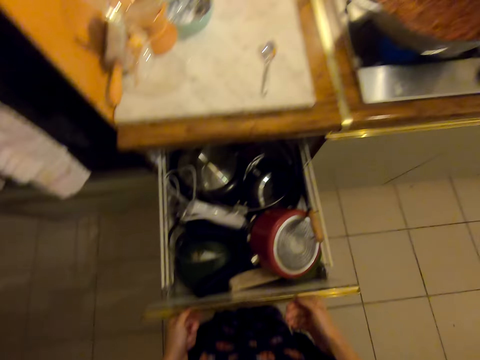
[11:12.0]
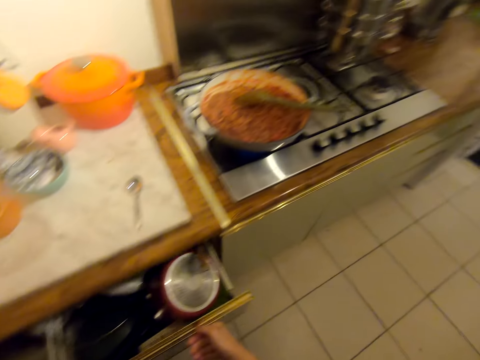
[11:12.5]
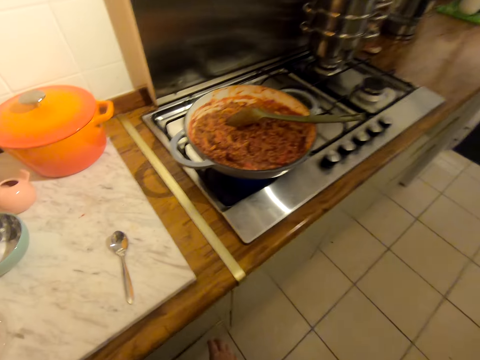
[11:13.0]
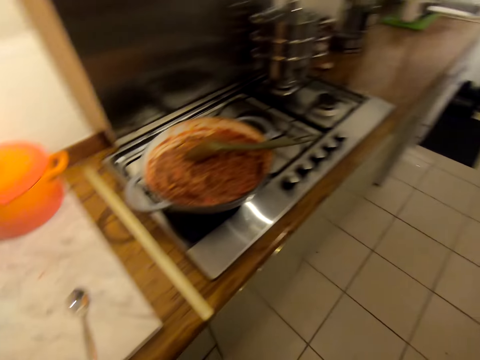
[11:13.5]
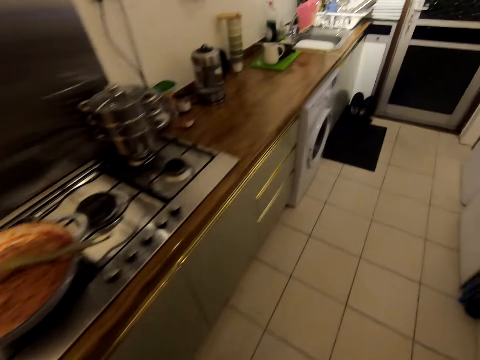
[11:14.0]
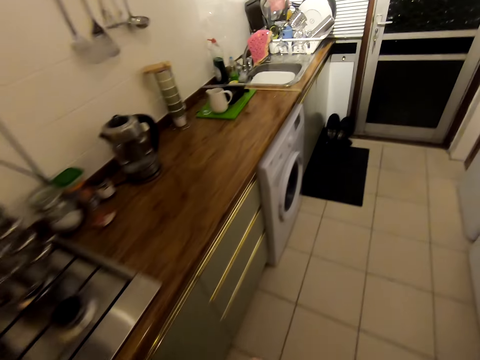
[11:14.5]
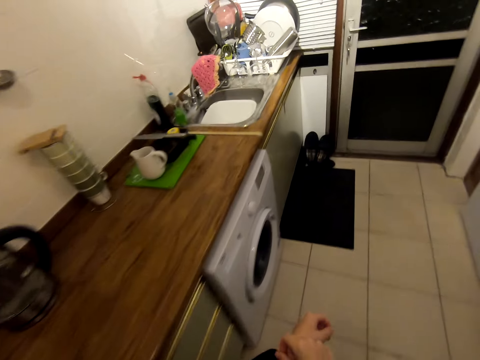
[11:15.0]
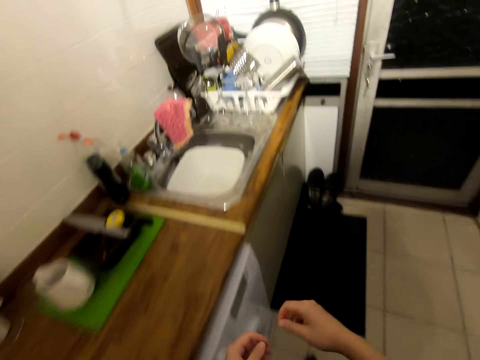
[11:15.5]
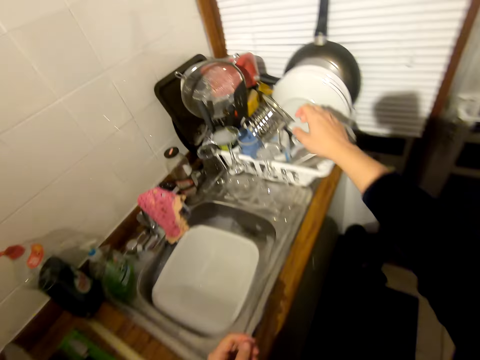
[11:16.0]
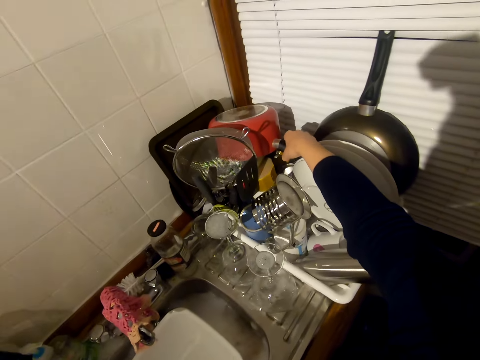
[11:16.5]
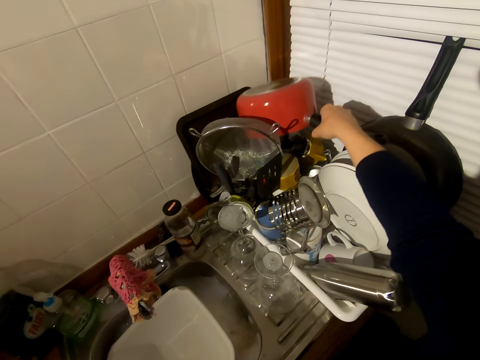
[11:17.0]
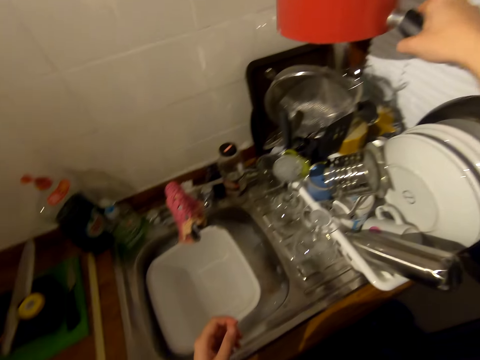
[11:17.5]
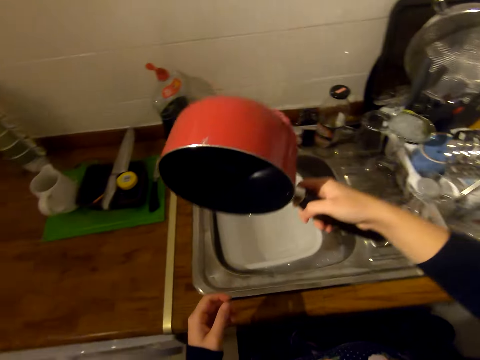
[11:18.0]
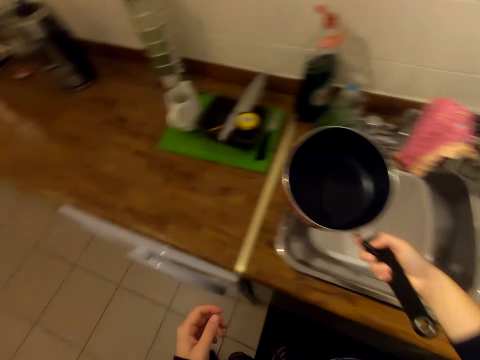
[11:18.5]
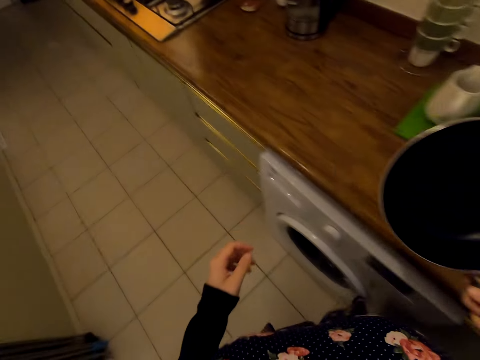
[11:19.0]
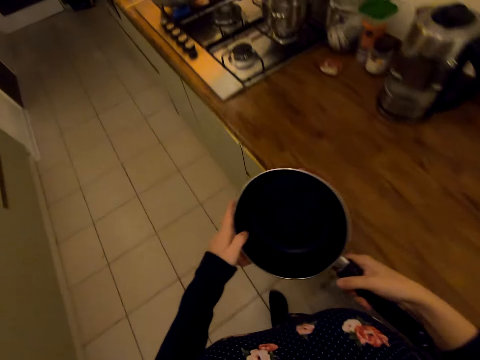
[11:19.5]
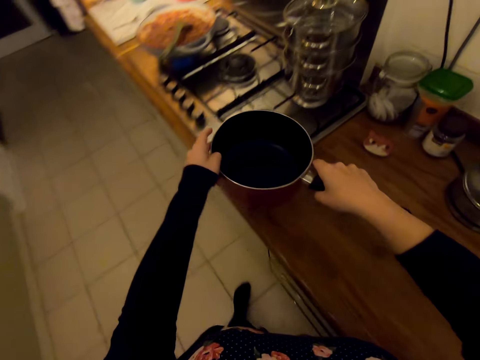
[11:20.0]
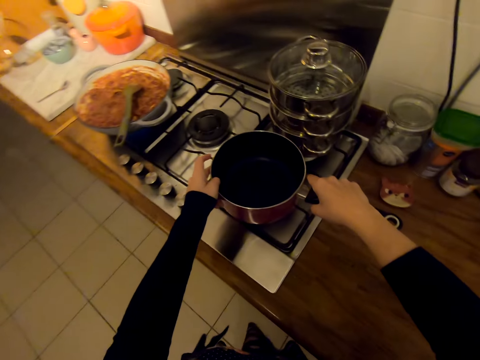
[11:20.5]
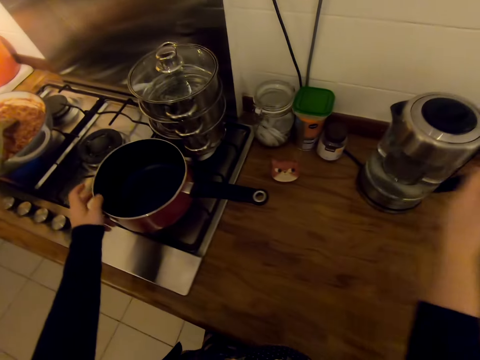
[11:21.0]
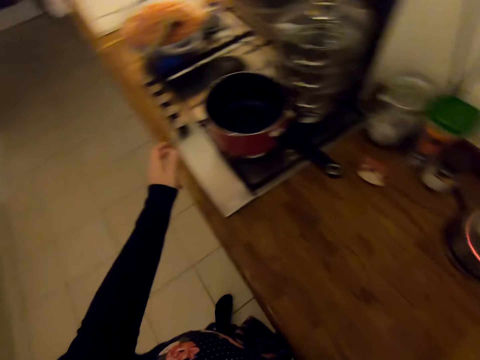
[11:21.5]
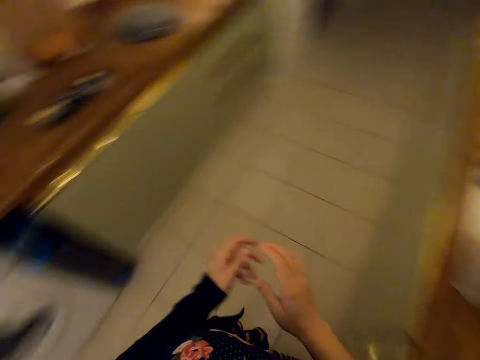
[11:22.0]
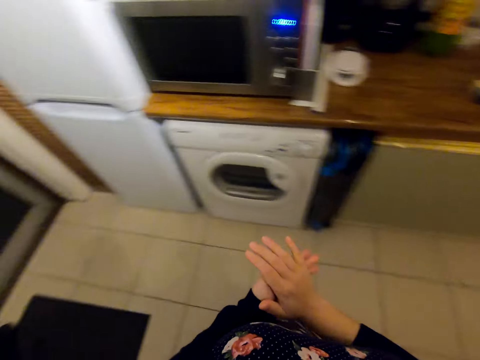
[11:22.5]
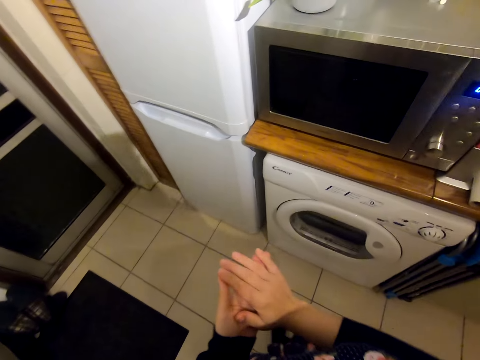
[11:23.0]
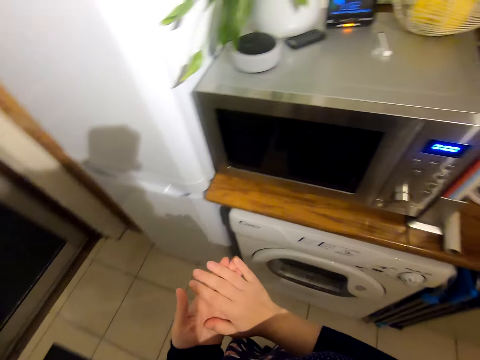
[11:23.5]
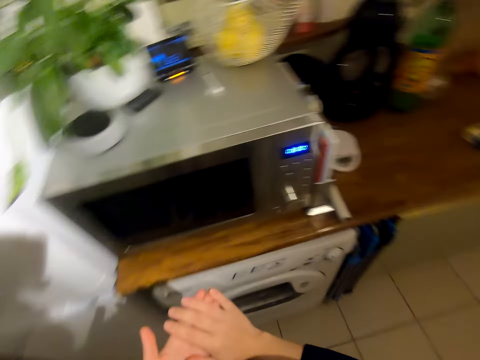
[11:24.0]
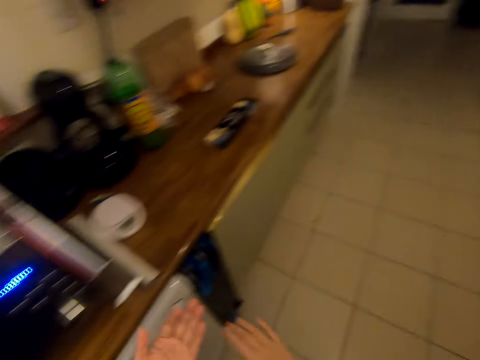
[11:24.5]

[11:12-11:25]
The camera wearer closes a drawer or kitchen cabinet with his hands. He walks on the floor. He picks up the cooking pot on the utensils rack. He walks on the floor. He puts the cooking pot on the gas stove. He switches on the electric kettle on the countertop. He stands on the floor.

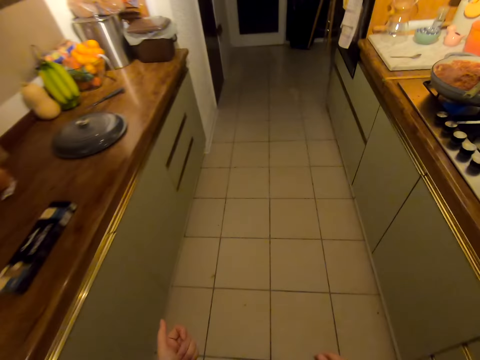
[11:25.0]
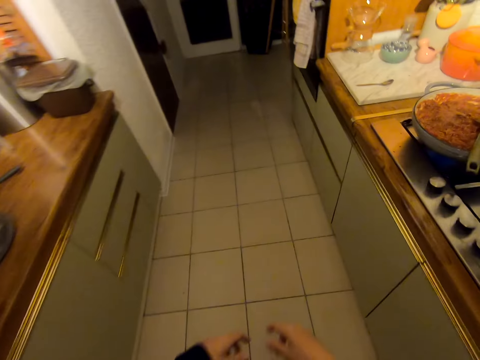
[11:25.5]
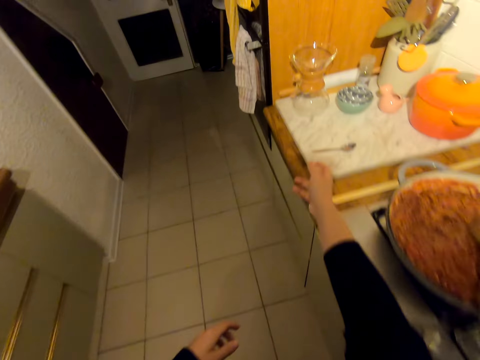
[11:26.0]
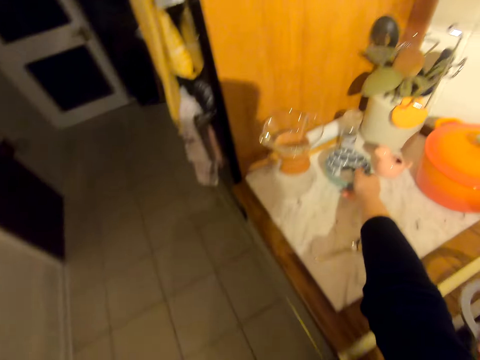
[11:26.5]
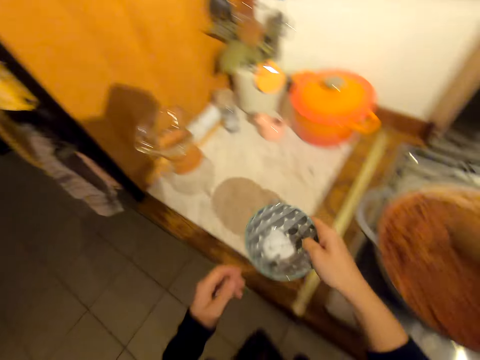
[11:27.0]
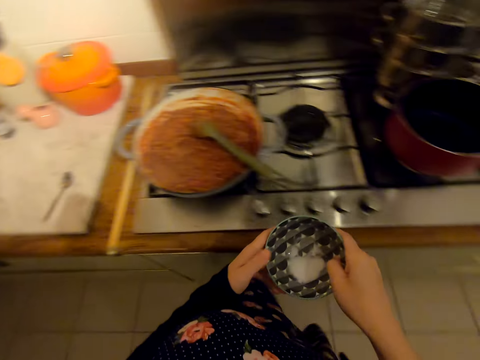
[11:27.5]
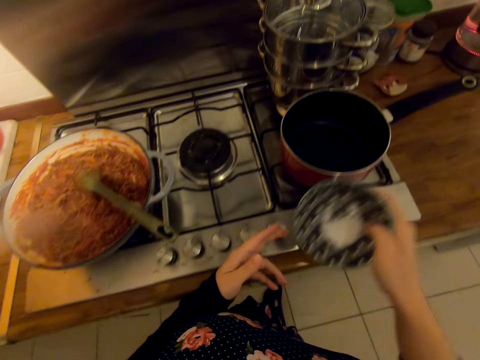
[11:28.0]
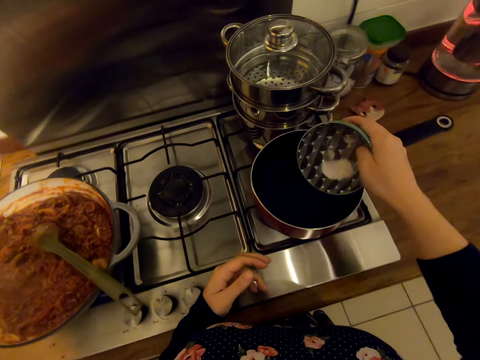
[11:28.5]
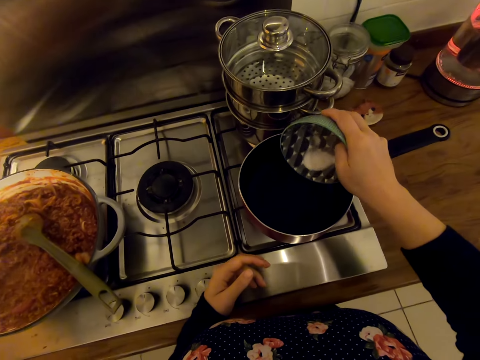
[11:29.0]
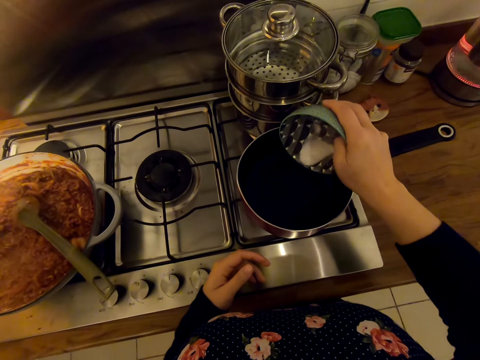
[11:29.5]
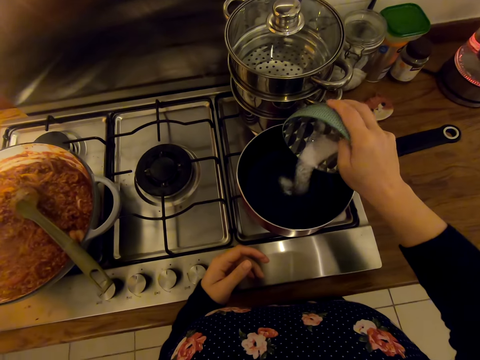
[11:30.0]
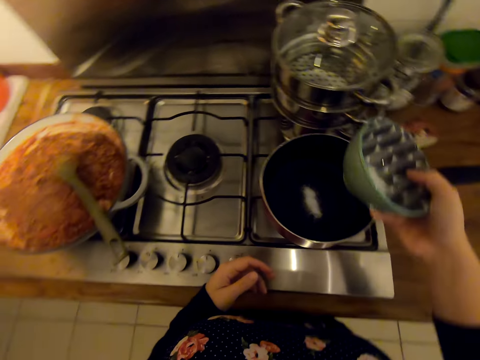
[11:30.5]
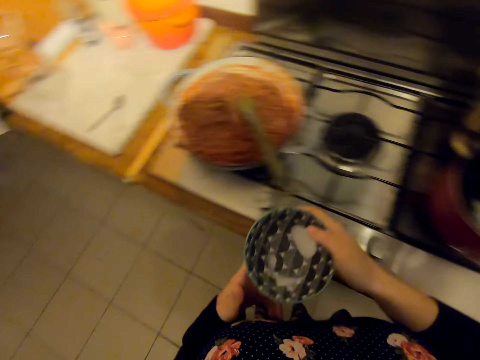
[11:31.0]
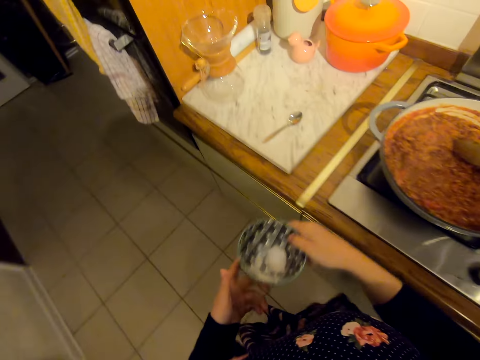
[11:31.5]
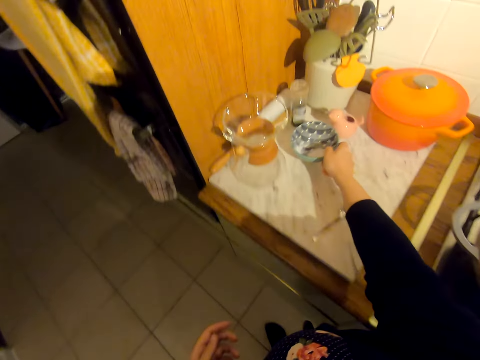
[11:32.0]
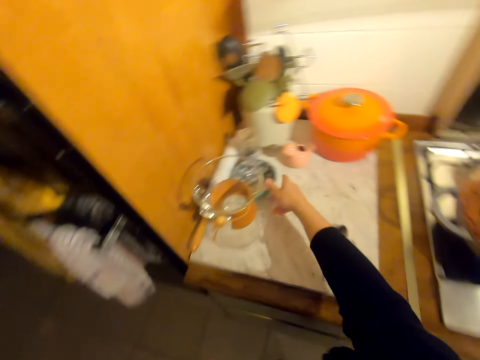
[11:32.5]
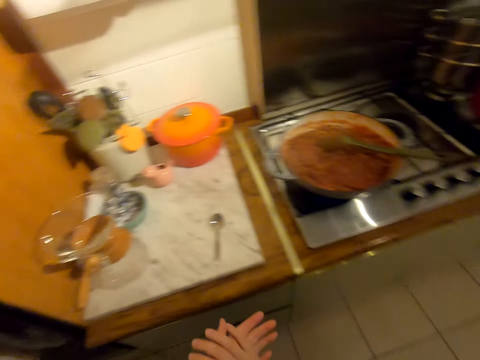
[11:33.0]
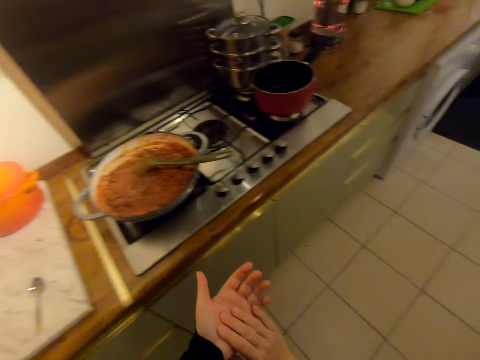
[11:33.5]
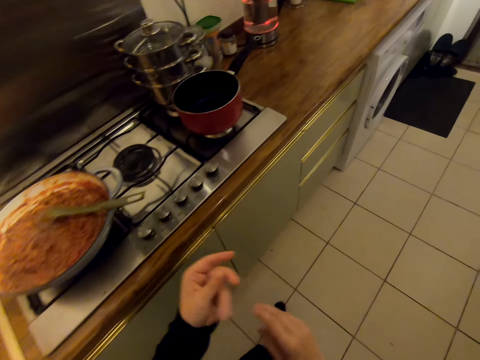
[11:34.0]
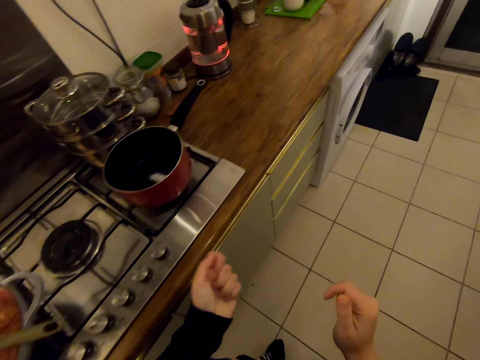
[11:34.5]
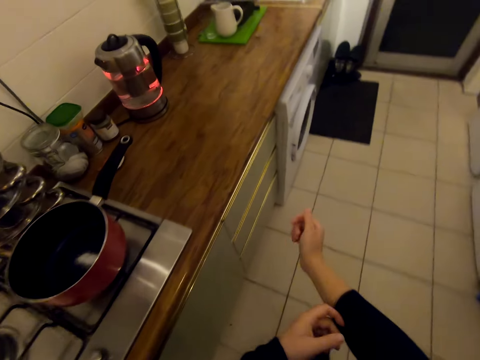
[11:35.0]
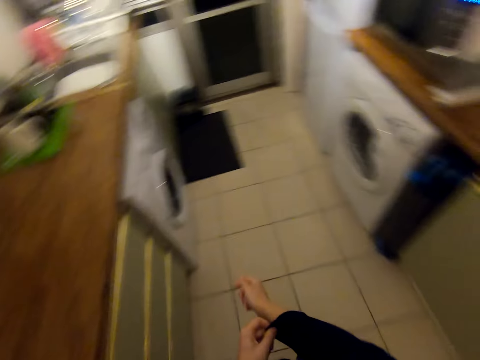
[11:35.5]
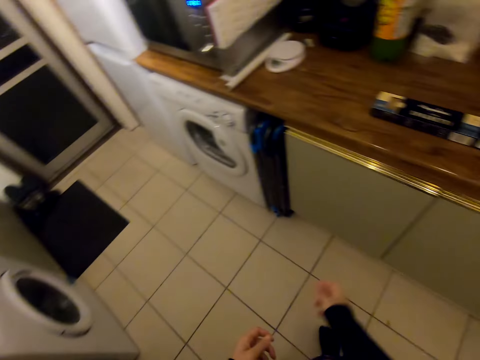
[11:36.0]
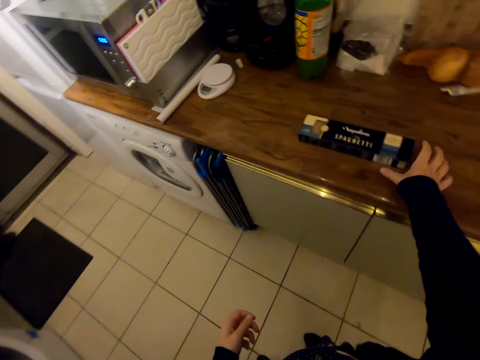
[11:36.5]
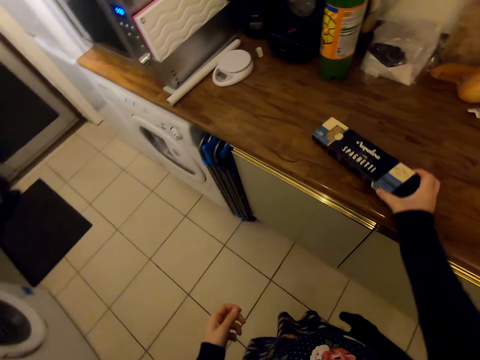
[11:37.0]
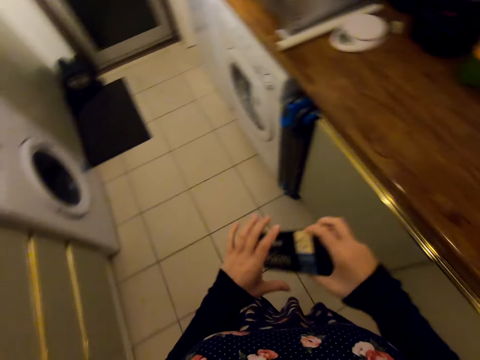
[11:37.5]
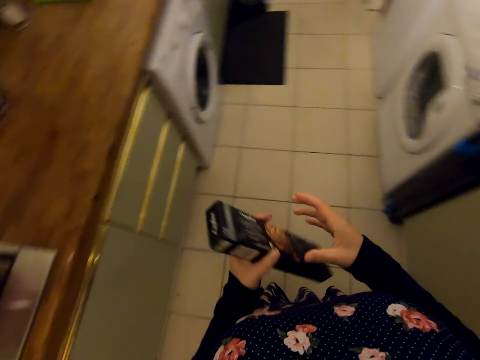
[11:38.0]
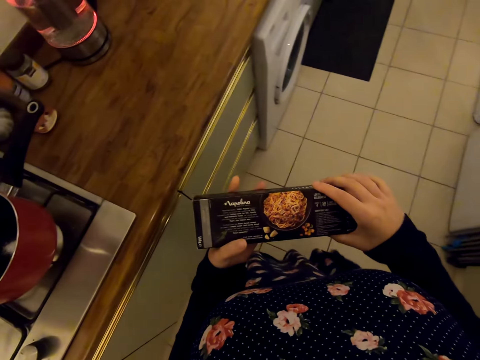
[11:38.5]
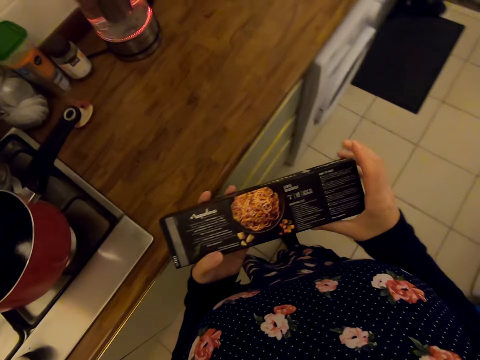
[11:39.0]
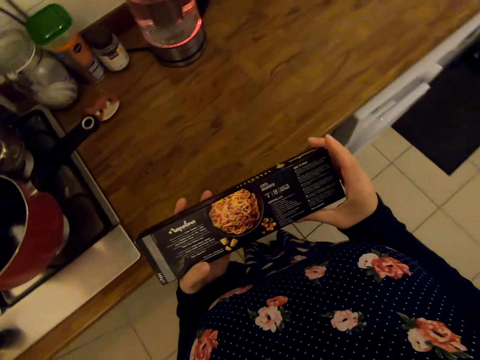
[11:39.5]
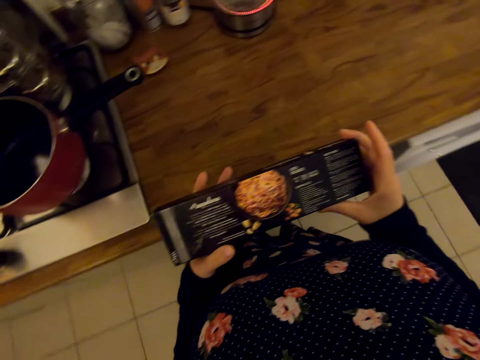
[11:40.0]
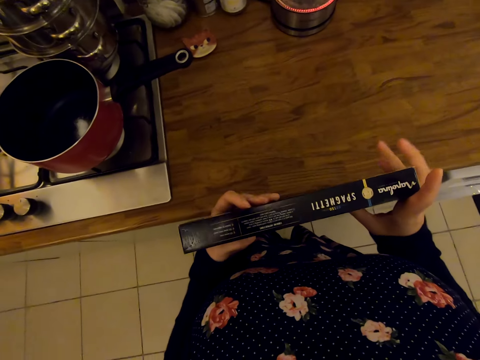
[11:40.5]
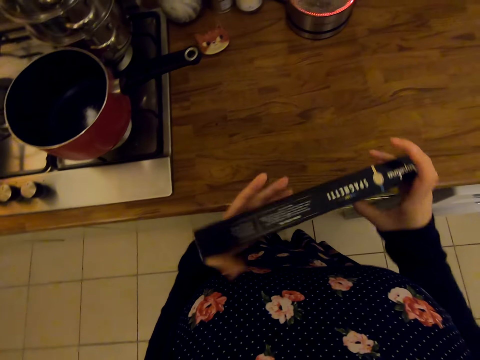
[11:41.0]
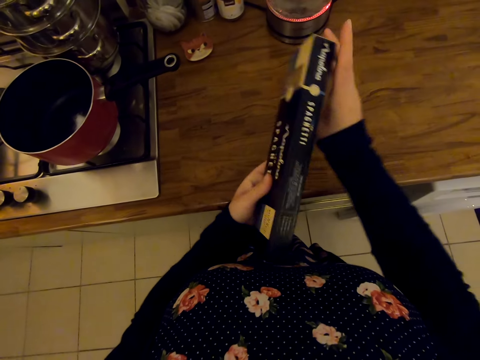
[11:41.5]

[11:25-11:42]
The camera wearer walks on the floor. They pick up a bowl on the countertop. They put salt in the cooking pot. They walk on the floor. They put the bowl on the countertop. They walk on the floor. They pick up the spaghetti packet on the countertop. They stand on the floor. They read the spaghetti packet.
